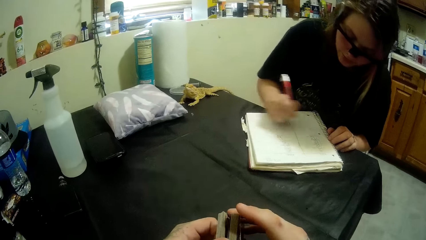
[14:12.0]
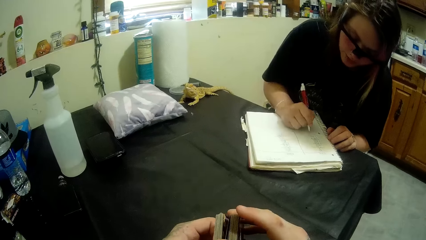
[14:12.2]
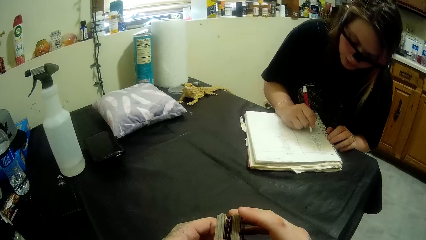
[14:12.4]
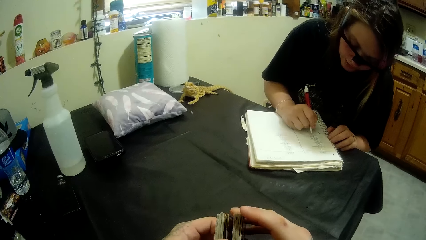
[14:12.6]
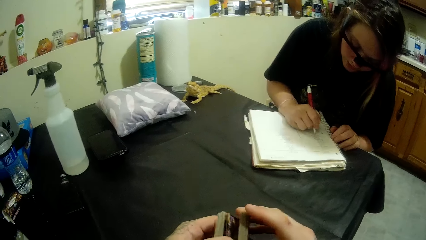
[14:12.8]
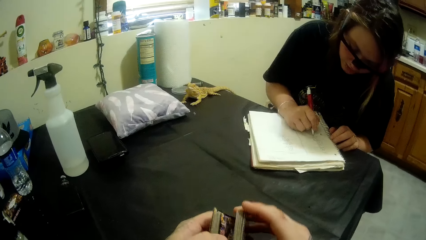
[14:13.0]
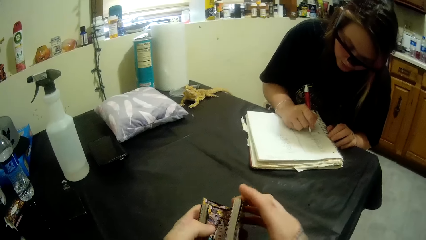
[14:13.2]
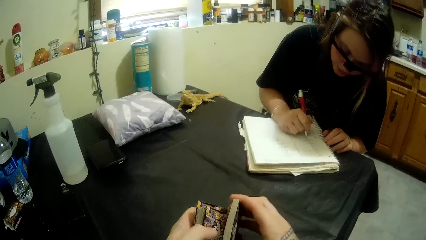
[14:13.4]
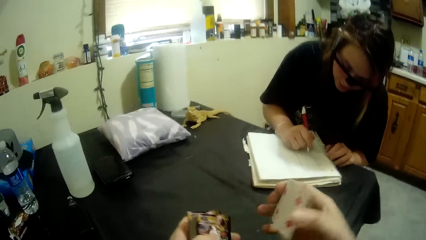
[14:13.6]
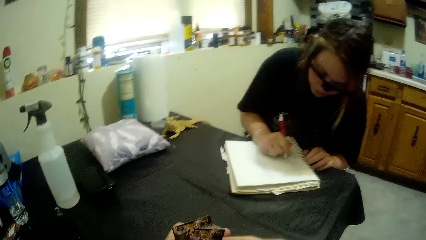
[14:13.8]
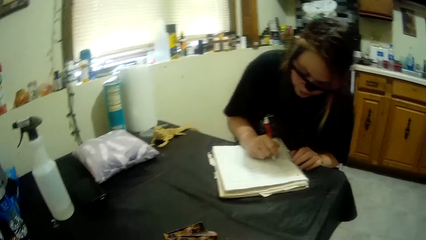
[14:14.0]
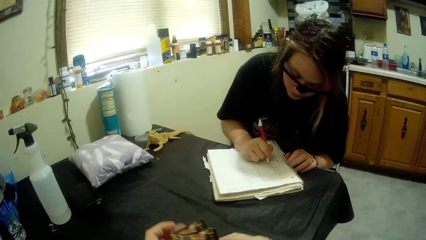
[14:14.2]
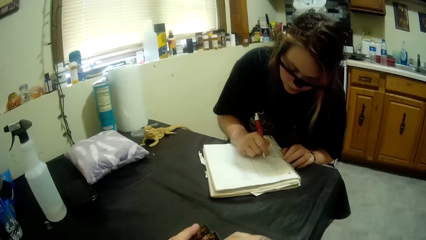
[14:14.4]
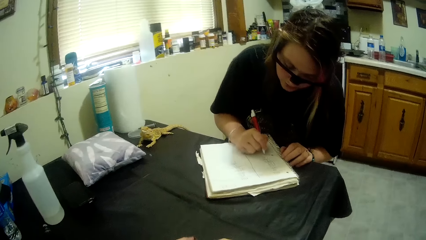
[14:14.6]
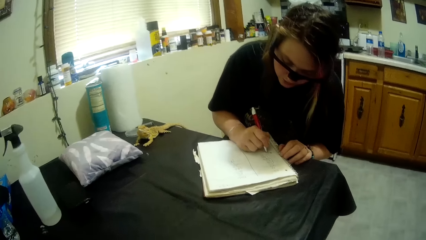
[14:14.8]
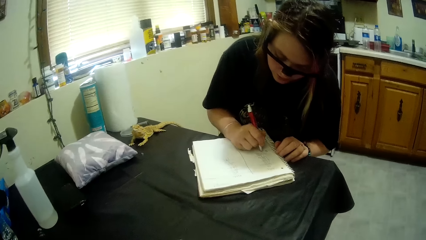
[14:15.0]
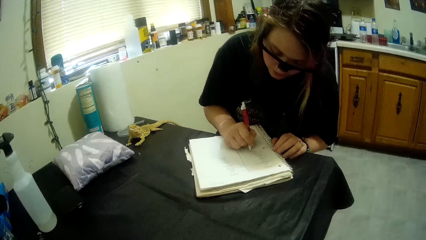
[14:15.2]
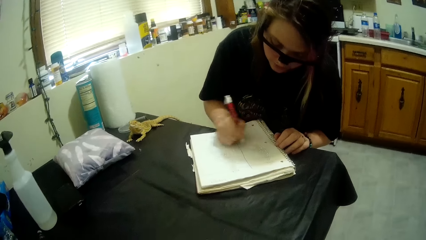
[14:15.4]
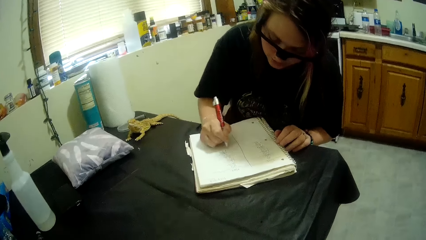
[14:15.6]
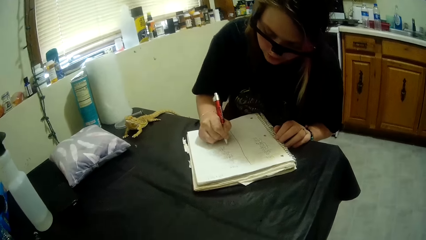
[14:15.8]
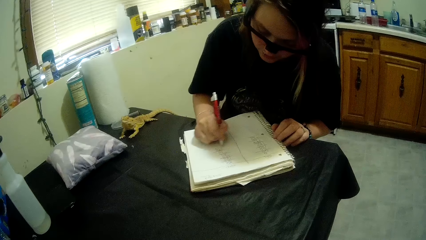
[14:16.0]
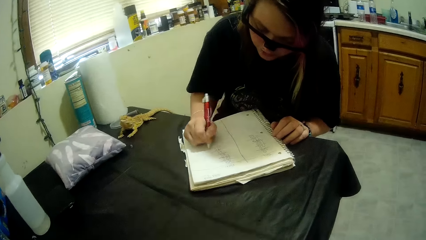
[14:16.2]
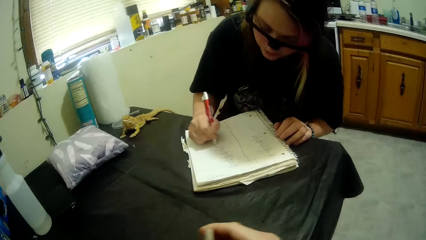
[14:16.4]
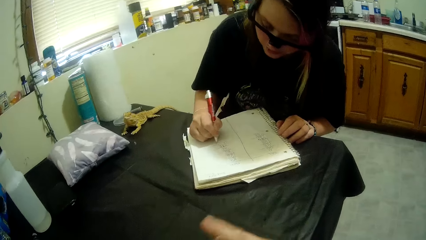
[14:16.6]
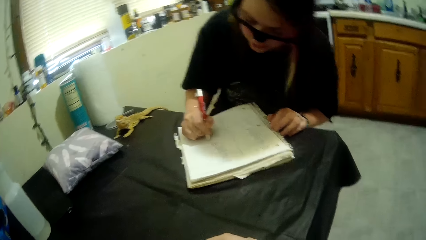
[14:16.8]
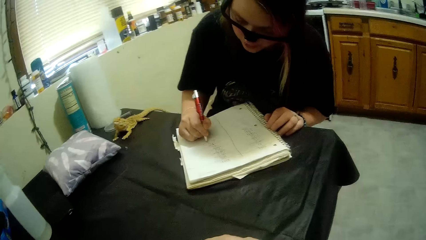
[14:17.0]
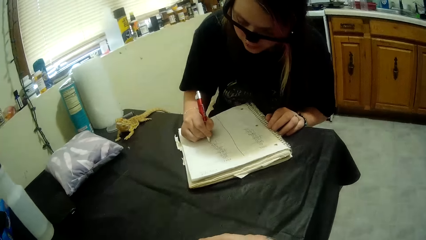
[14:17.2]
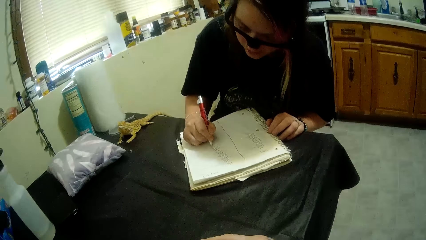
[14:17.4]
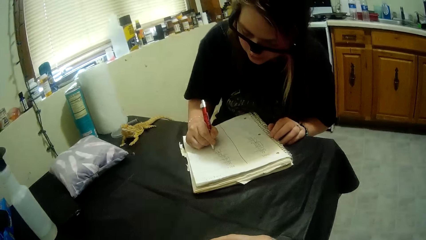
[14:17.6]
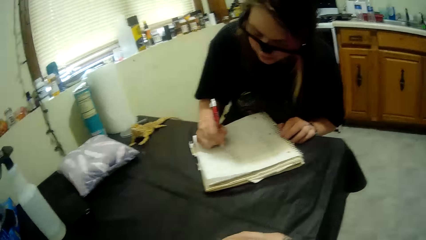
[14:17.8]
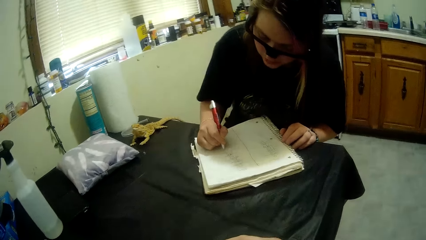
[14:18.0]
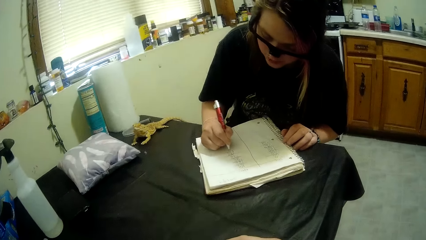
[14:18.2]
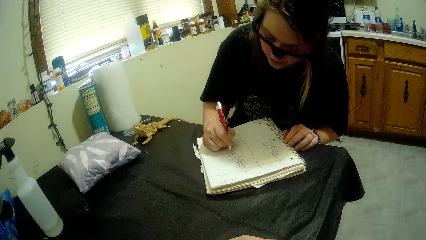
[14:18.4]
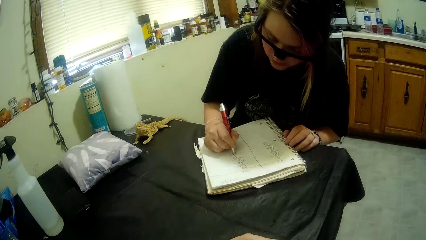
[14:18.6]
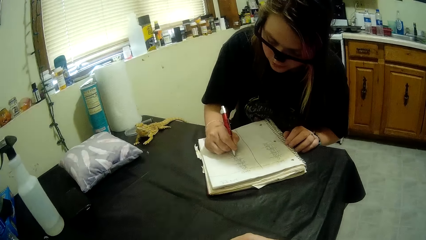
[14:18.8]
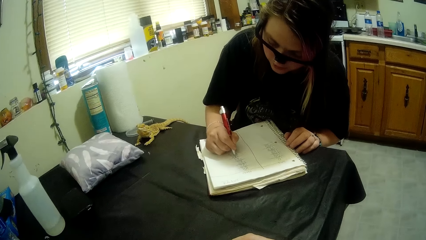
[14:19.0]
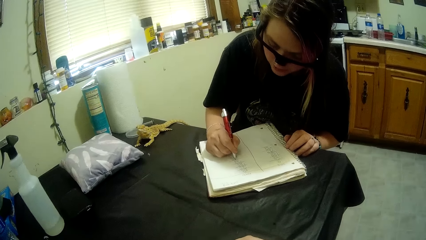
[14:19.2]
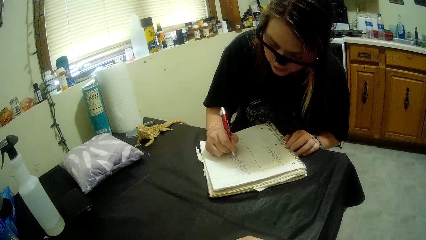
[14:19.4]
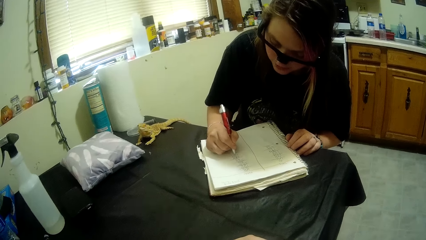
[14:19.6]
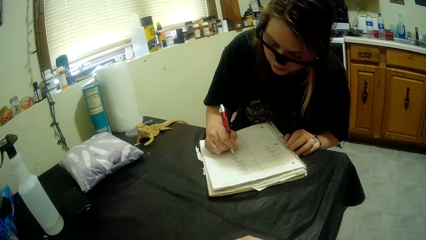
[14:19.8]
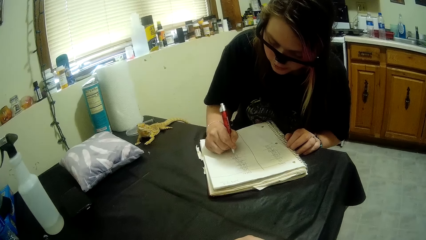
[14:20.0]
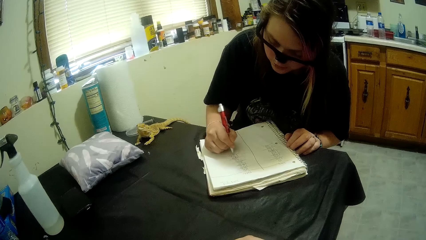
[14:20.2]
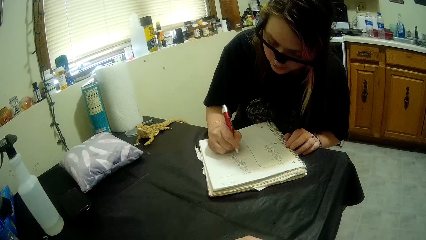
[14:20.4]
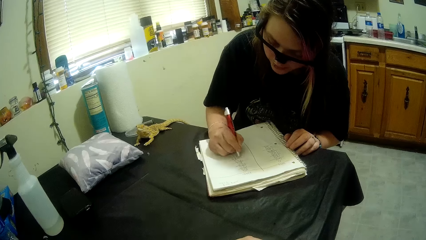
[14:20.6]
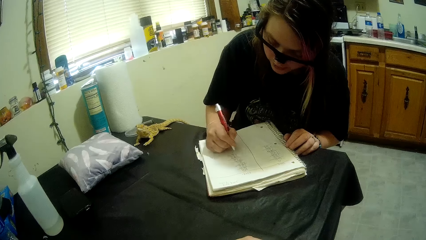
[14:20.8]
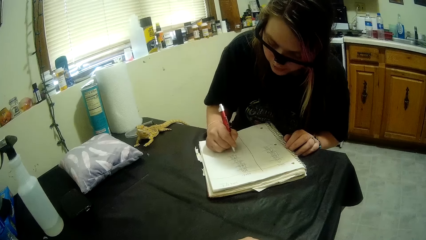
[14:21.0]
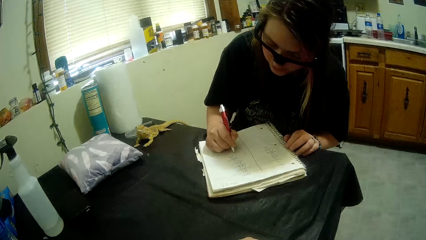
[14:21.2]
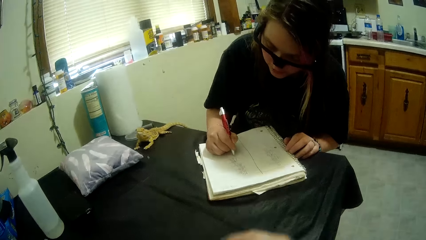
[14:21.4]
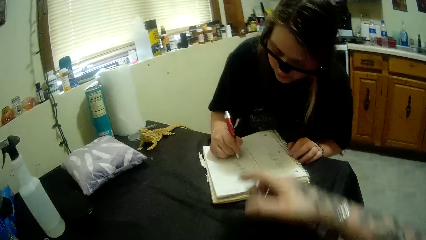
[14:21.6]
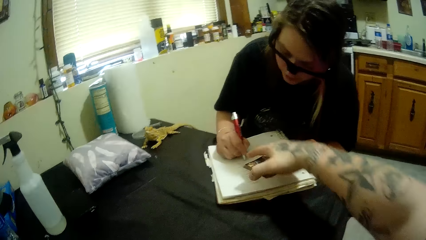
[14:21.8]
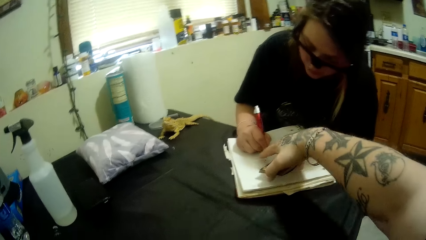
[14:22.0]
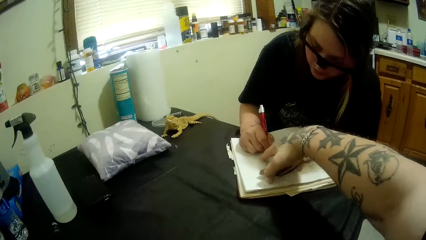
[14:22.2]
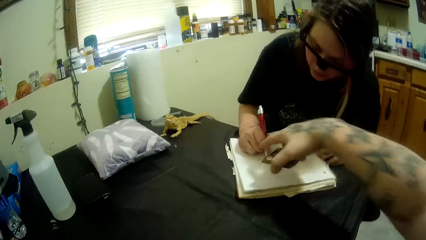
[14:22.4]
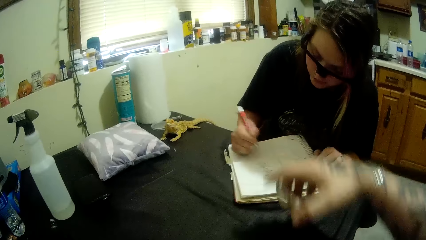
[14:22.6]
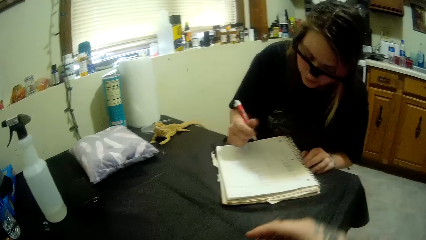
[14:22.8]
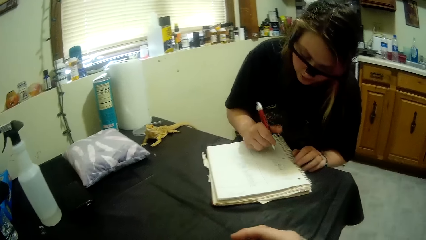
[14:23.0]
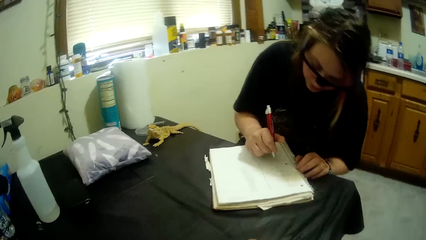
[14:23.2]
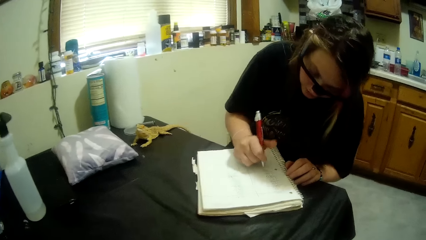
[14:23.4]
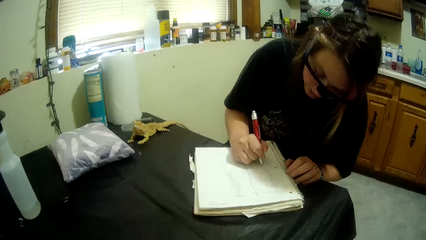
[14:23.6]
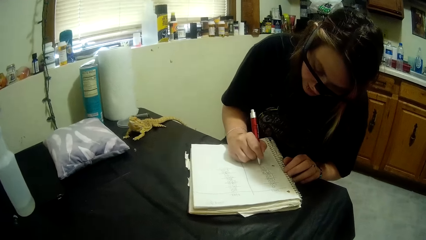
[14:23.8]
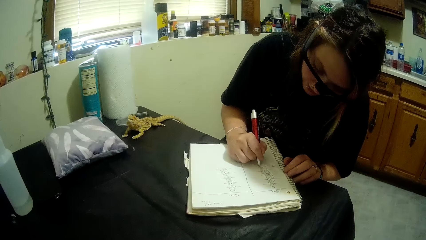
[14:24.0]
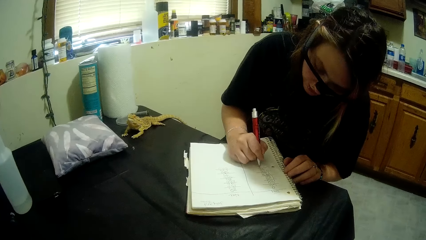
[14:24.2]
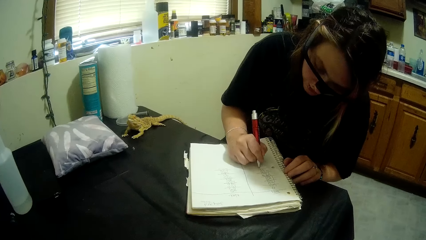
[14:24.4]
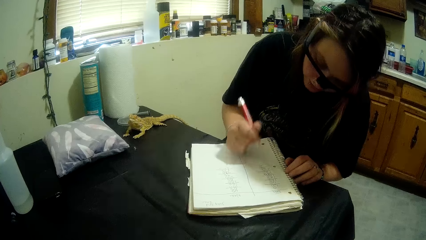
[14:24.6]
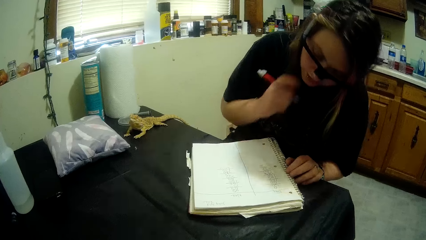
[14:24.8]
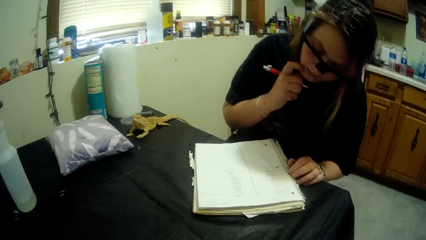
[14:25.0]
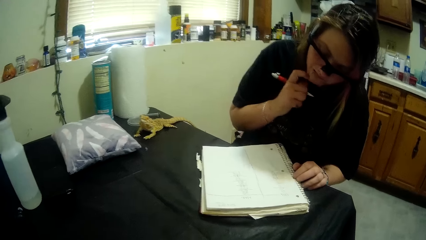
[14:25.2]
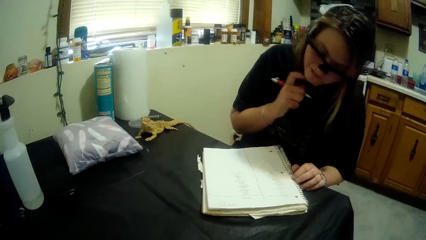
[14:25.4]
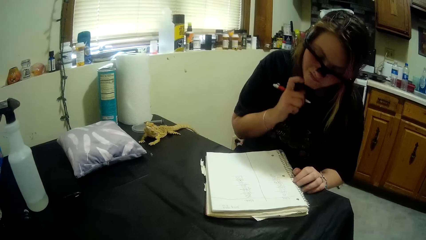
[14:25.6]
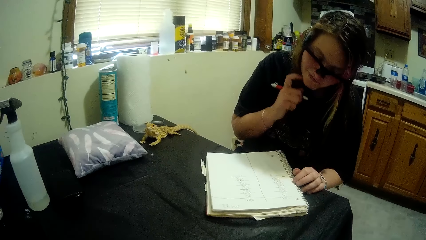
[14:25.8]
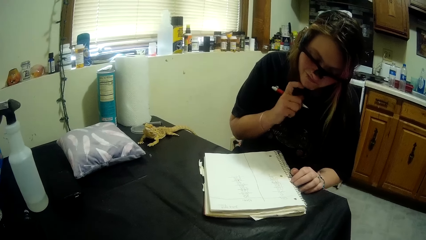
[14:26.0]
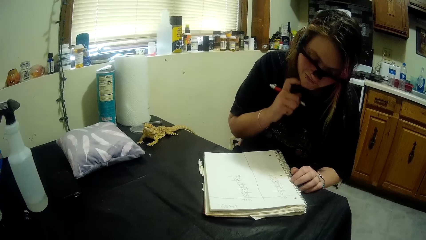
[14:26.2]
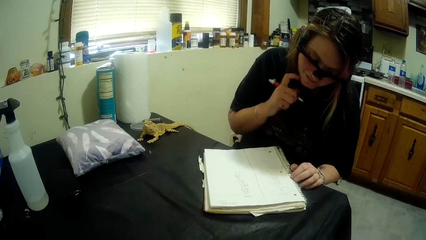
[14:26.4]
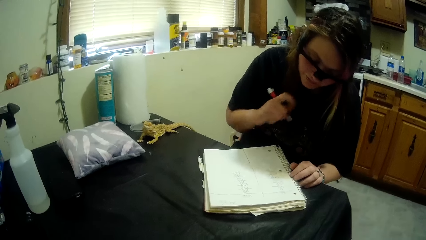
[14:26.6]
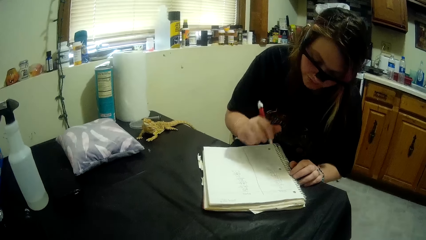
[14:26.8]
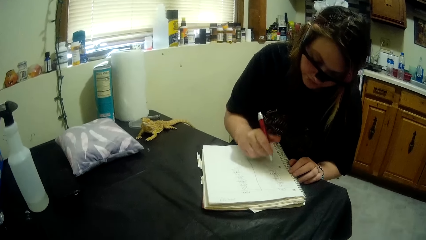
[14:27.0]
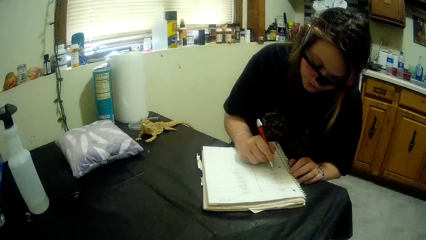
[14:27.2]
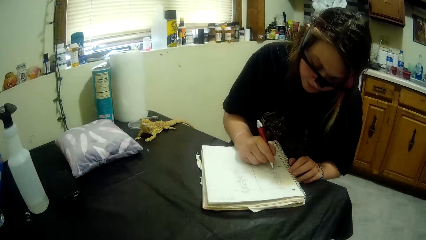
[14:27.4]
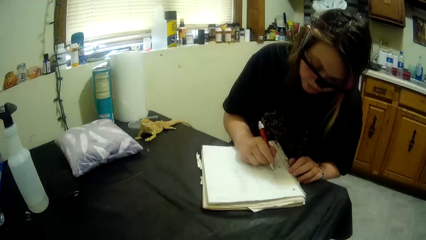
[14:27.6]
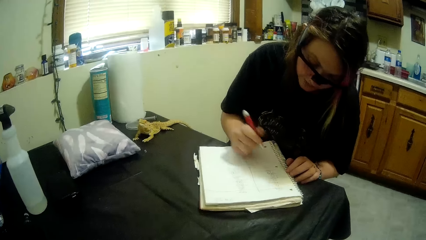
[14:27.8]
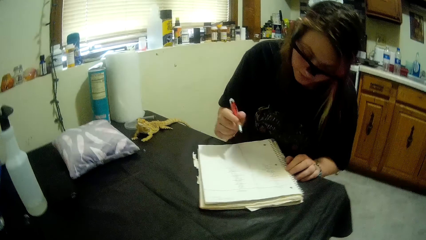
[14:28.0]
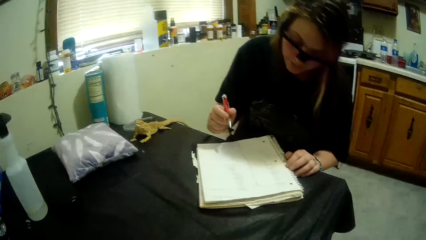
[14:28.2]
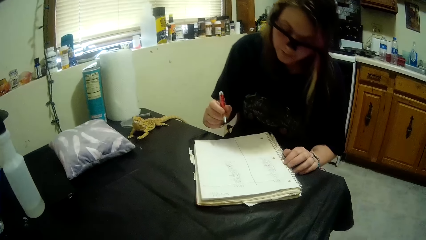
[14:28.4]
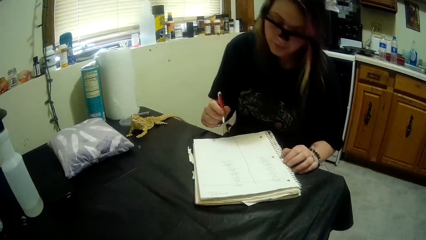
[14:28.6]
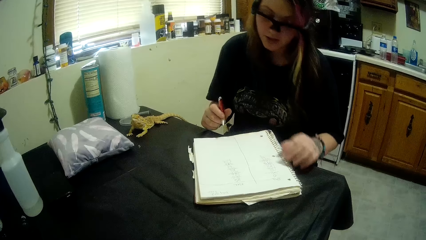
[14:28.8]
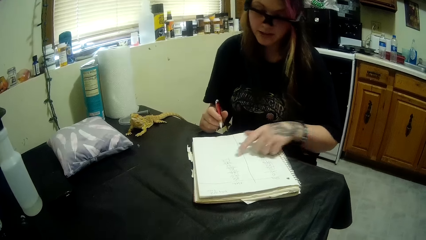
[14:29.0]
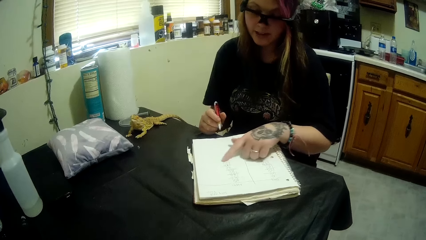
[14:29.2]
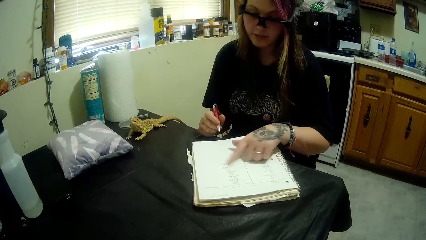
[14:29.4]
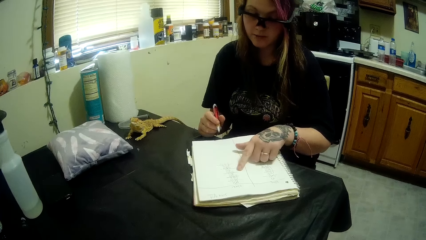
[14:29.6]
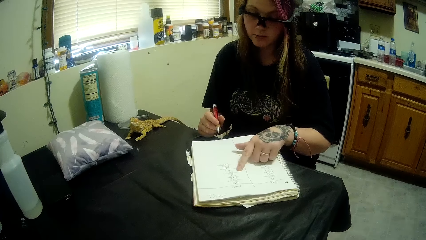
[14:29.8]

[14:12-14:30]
The camera wearer flips the cards and shuffles the cards. They write on the book or notebook. They touch the book and point to the notebook. A man writes on the book. The man scratches her jaw. The man continues to write in the notebook and moves an index finger on the notebook.
